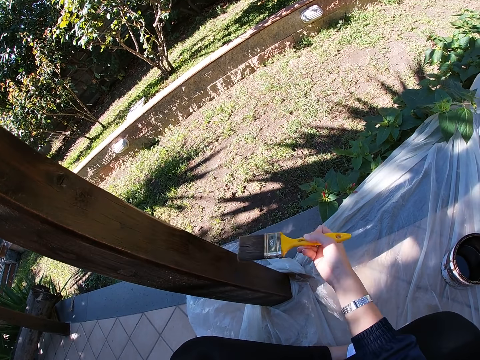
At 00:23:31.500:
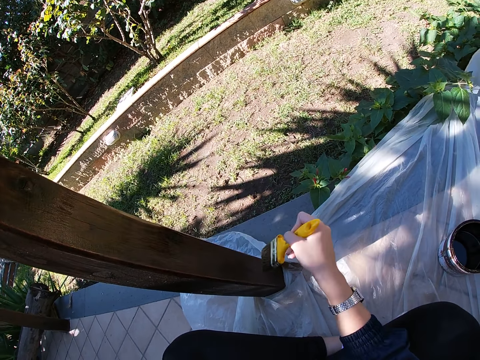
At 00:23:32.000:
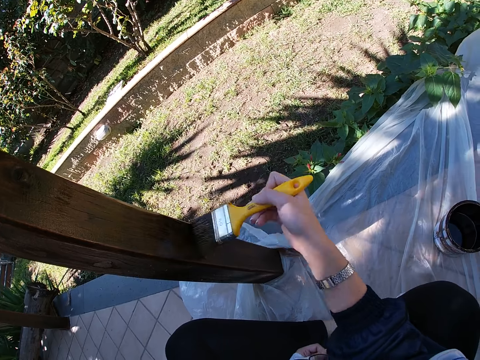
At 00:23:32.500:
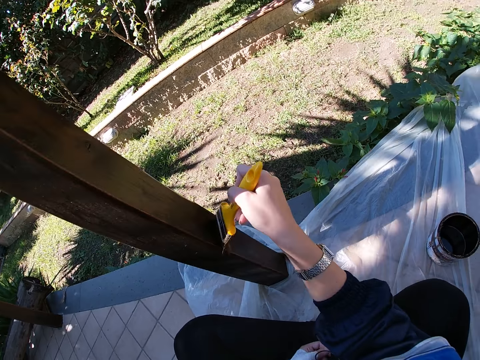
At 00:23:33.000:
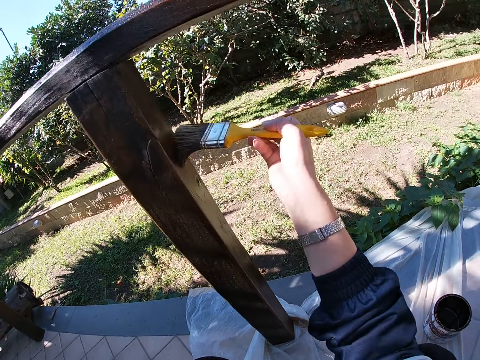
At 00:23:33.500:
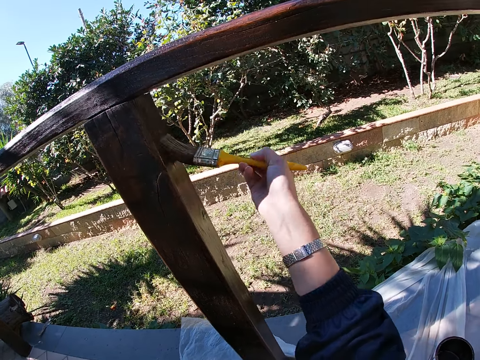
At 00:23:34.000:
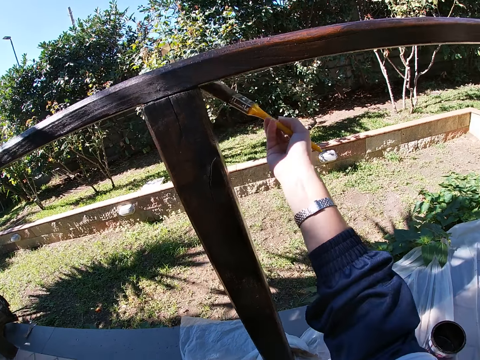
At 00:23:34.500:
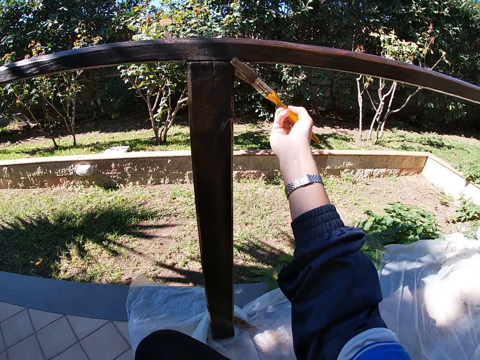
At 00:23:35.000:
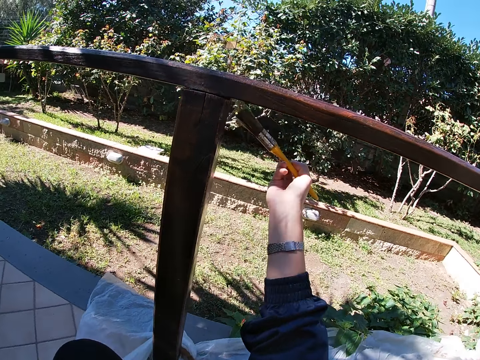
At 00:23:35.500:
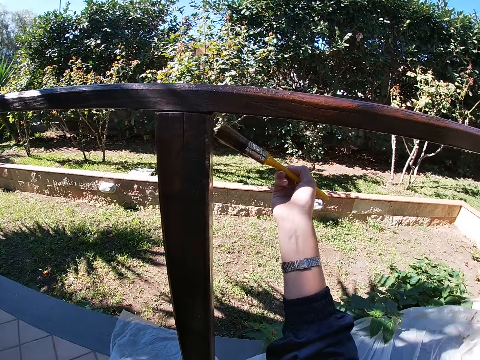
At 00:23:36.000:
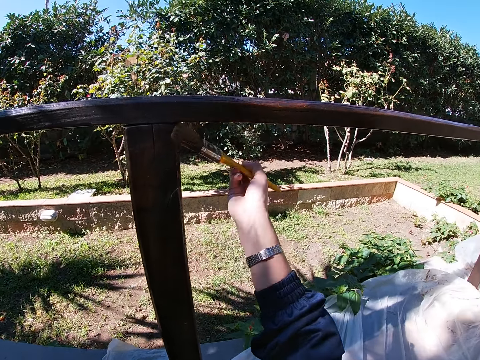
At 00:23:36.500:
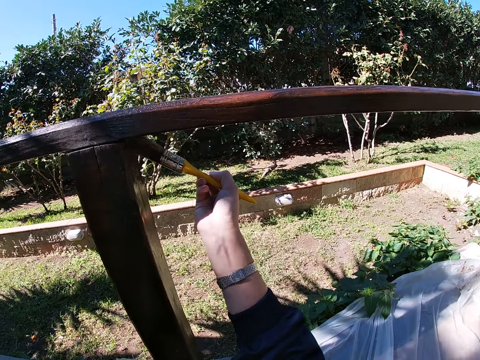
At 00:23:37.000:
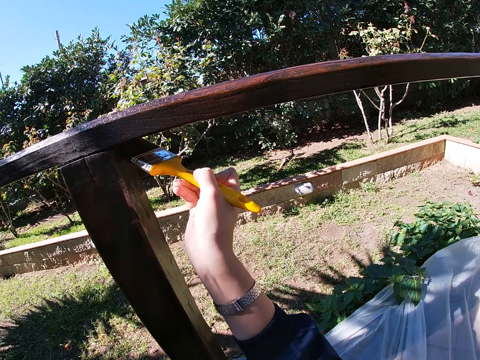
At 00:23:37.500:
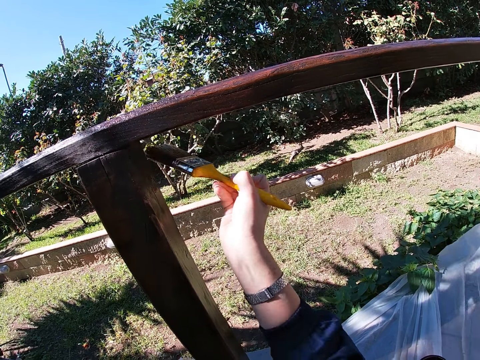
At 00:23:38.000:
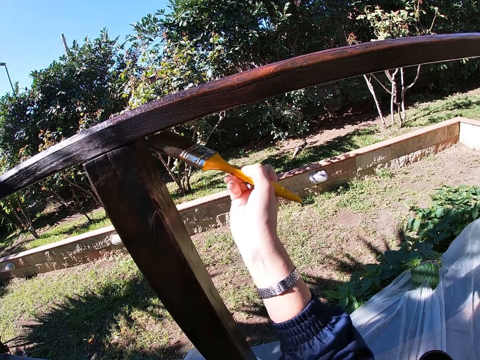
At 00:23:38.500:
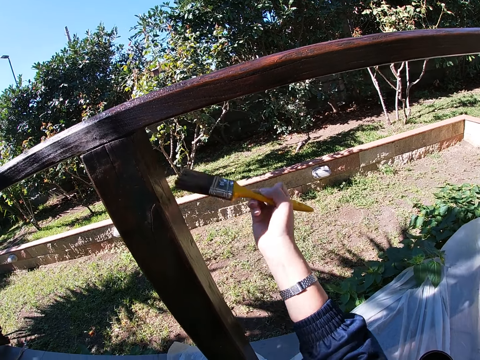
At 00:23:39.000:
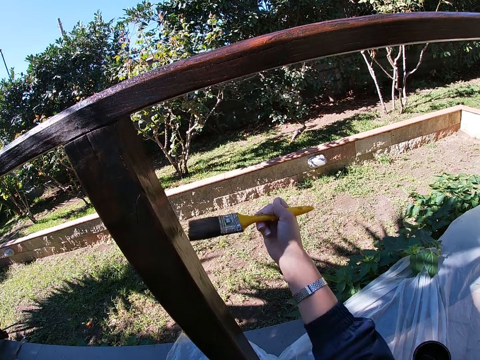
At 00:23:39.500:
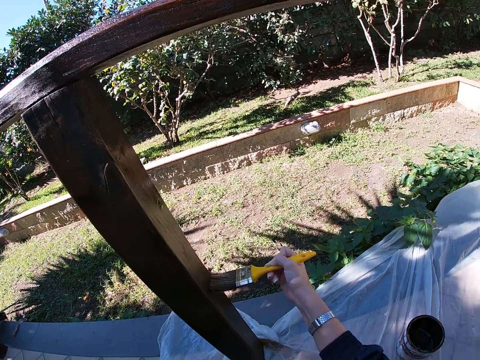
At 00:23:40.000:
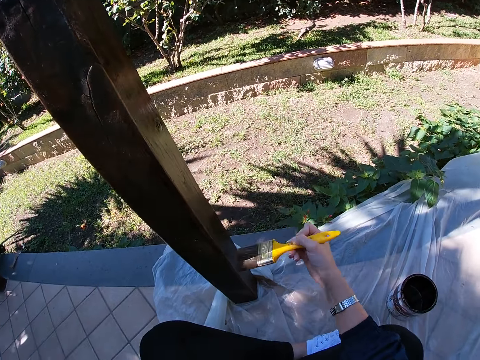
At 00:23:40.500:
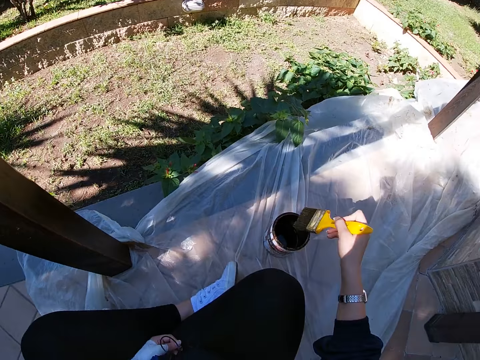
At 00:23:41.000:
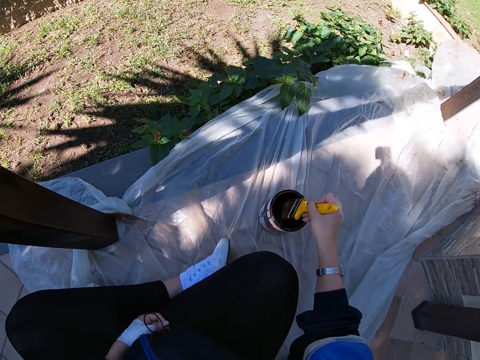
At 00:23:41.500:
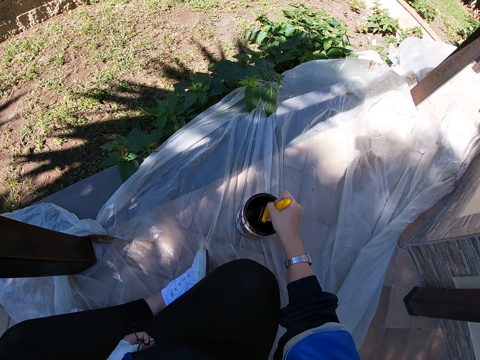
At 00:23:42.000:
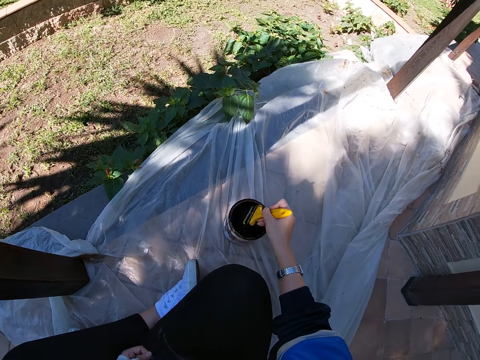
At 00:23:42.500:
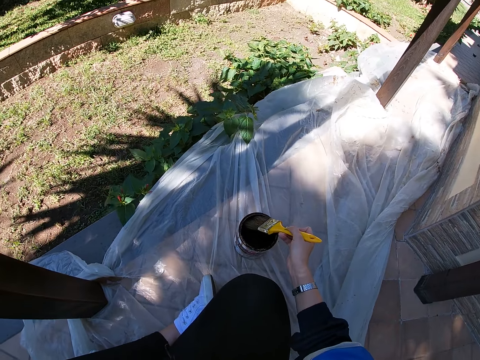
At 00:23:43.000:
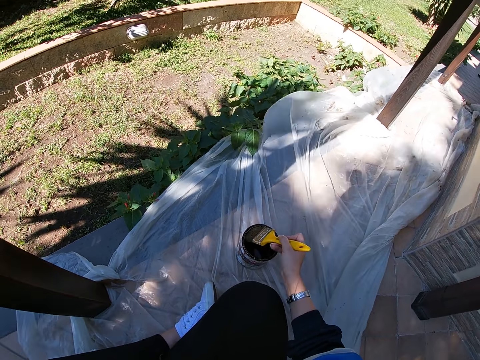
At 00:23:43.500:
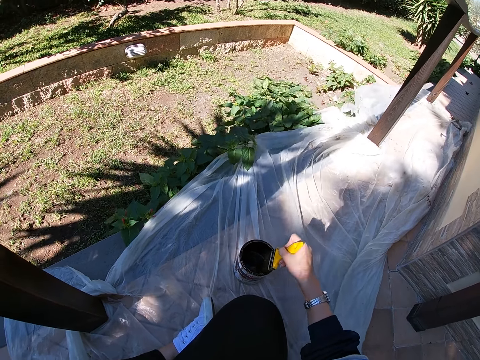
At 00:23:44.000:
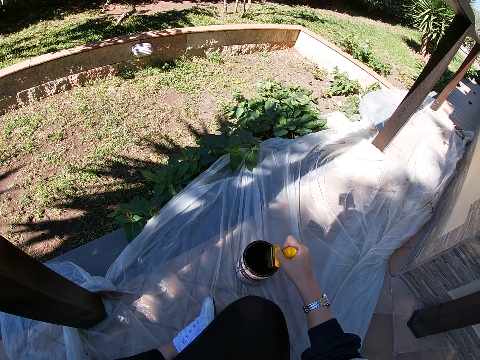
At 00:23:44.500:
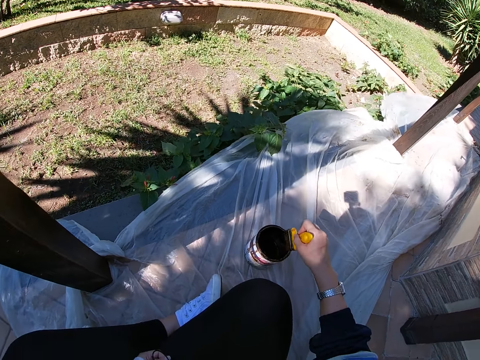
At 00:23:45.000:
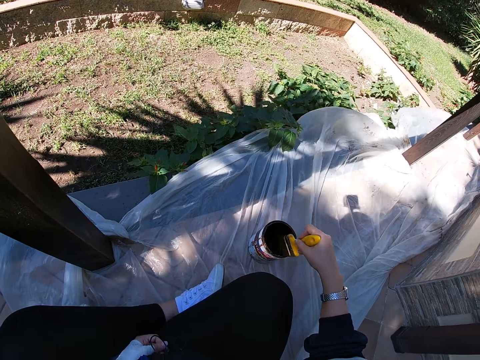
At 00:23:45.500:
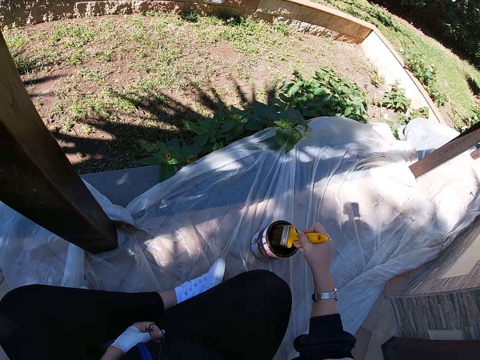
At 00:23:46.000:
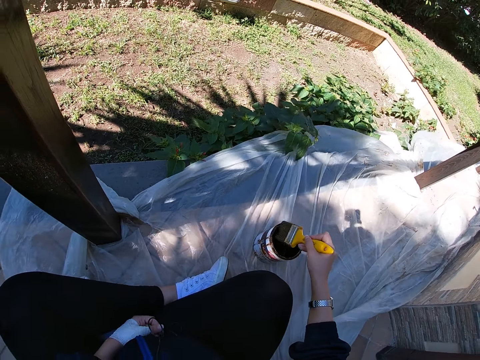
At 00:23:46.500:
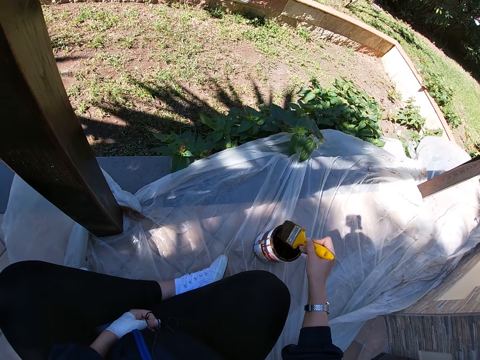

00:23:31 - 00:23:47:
The camera wearer dips the paint brush into the paint container. They rub the paint brush on the brim of the paint container.

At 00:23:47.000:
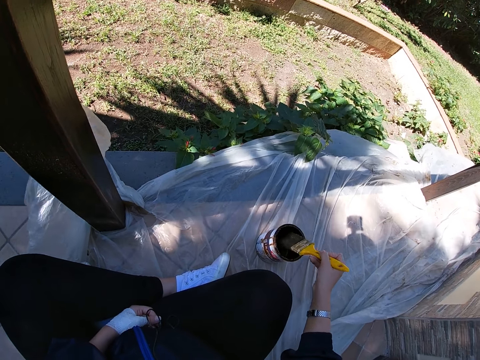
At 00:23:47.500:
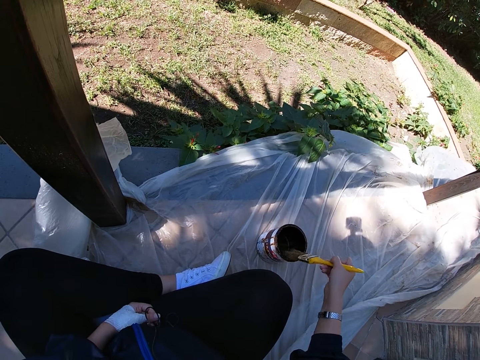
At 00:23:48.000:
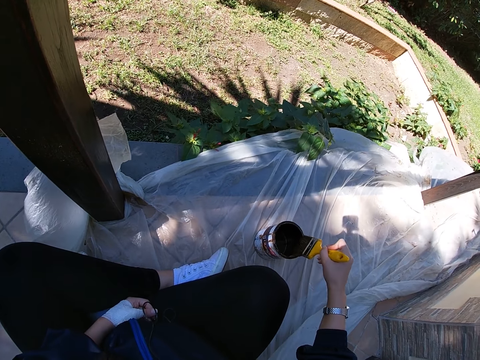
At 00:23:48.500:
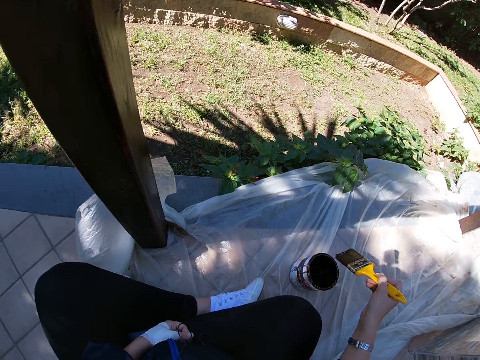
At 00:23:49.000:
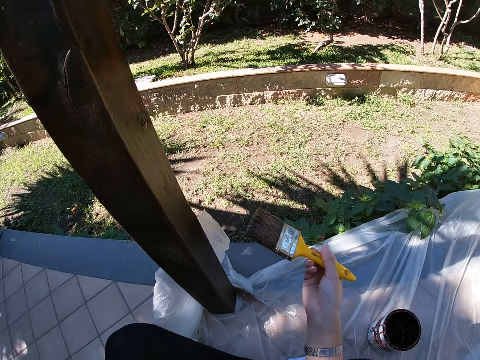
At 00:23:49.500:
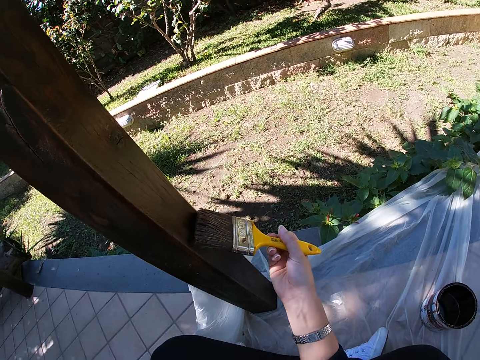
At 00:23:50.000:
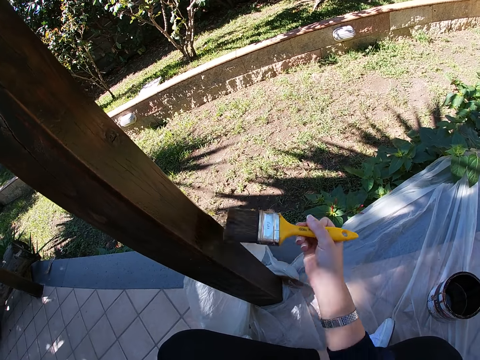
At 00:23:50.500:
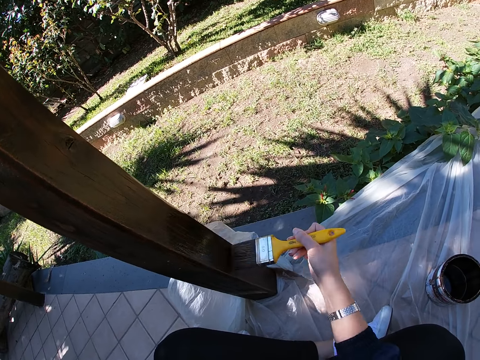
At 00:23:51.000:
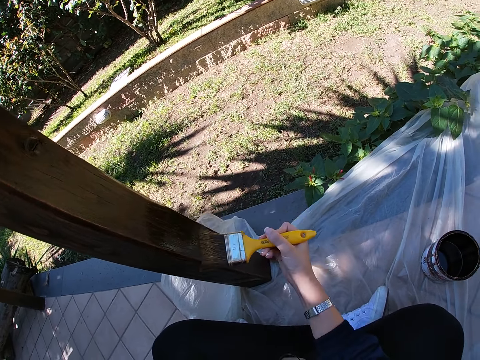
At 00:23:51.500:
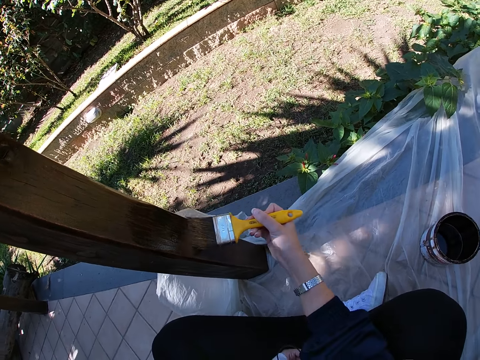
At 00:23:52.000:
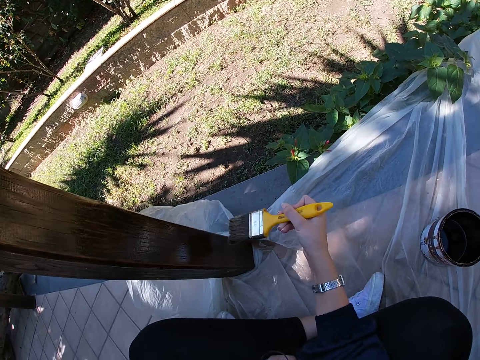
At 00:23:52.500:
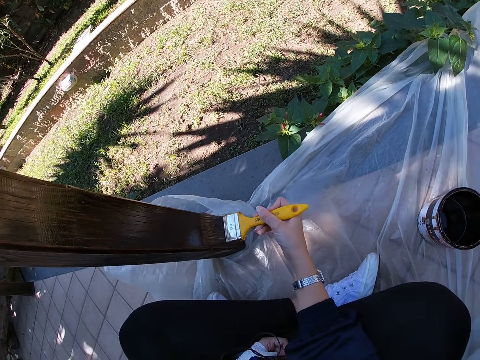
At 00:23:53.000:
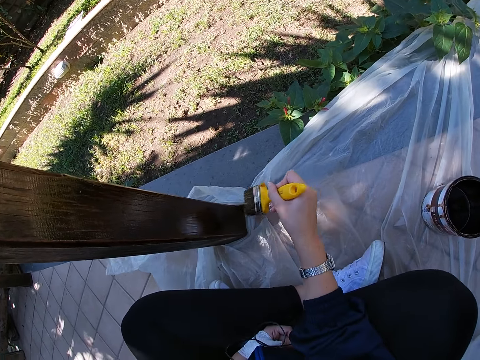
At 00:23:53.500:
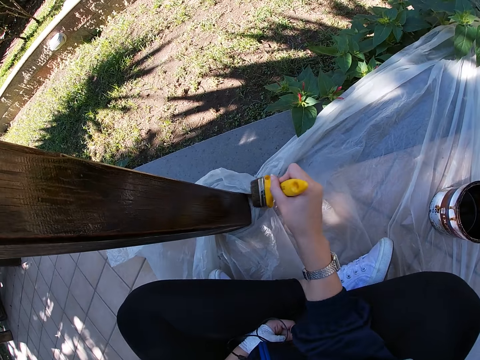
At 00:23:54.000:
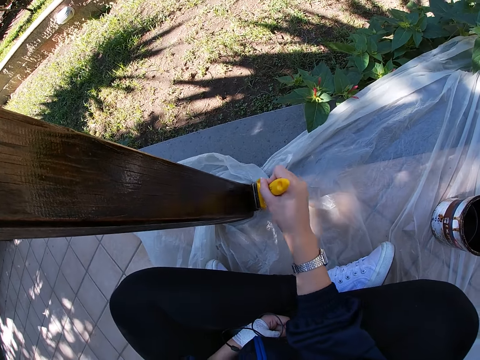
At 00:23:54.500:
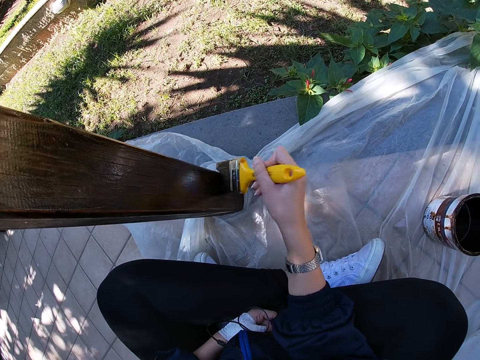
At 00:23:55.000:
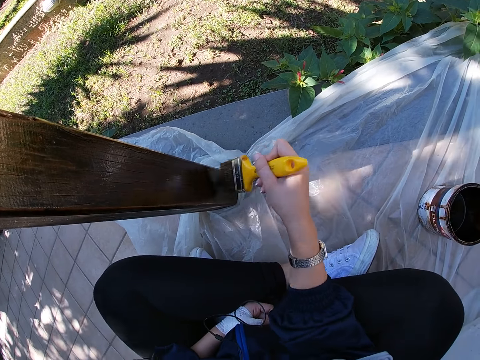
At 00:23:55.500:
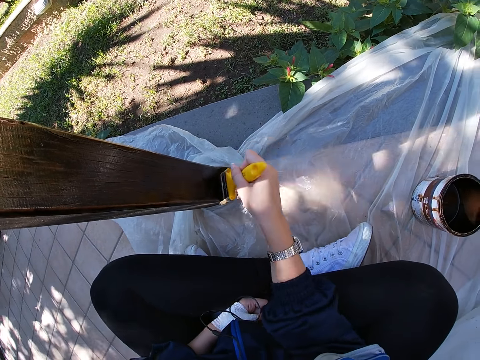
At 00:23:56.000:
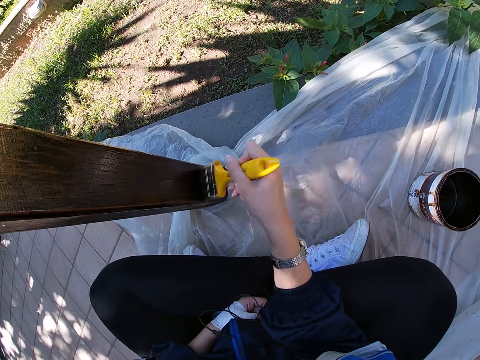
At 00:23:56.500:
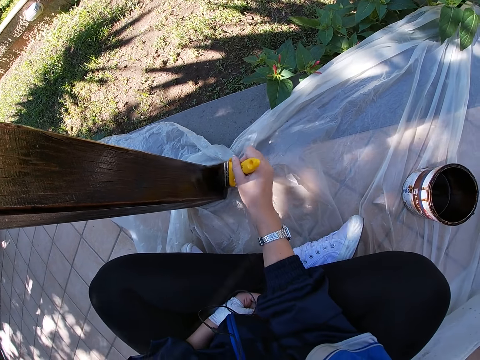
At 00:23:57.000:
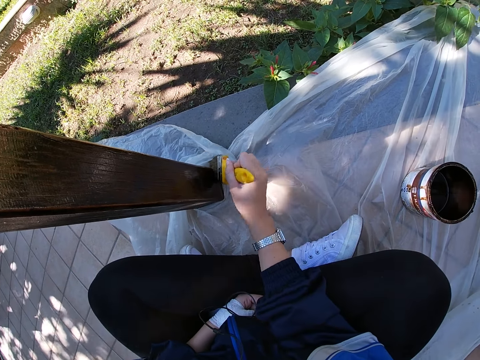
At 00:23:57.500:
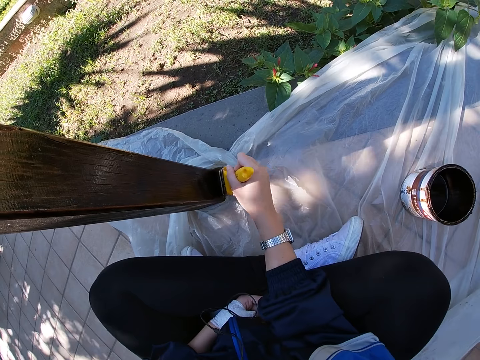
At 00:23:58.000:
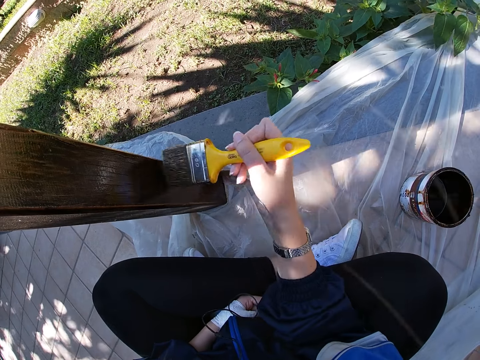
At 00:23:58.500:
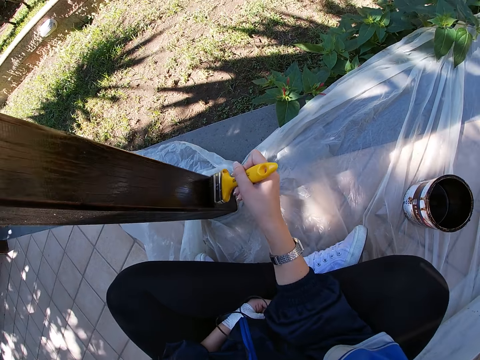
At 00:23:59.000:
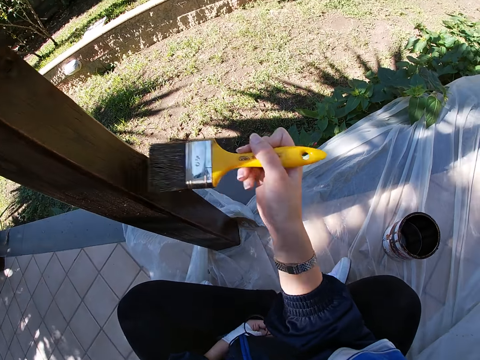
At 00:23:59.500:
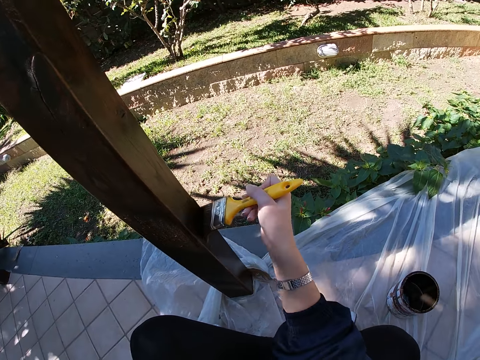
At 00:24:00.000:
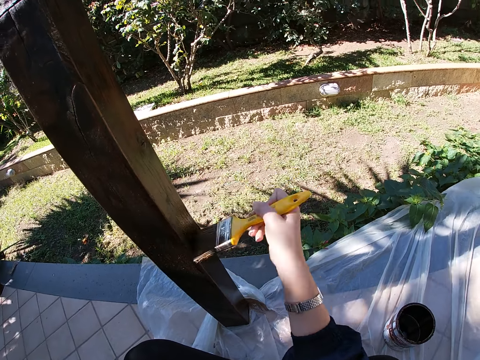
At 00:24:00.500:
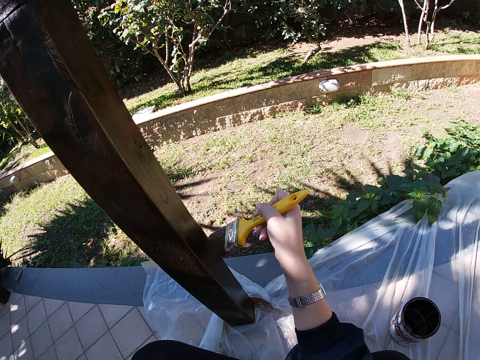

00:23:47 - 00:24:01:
The camera wearer paints the balcony railing with the paint brush and a brown paint.
